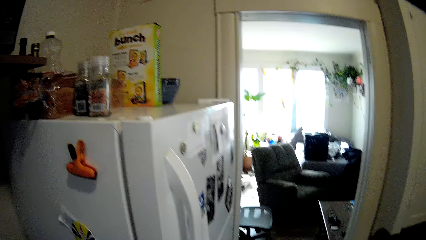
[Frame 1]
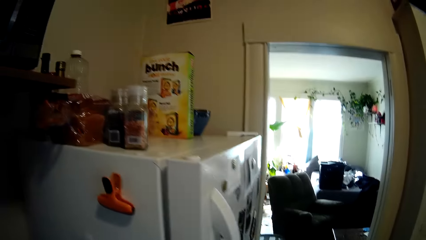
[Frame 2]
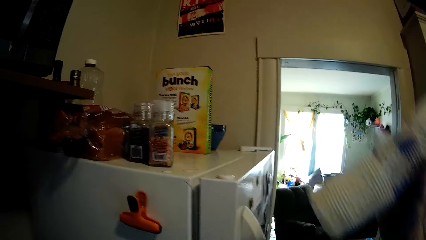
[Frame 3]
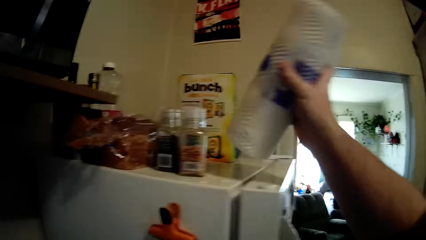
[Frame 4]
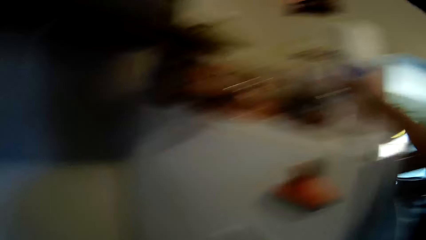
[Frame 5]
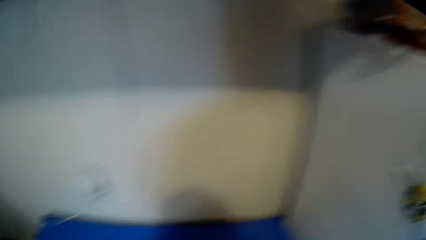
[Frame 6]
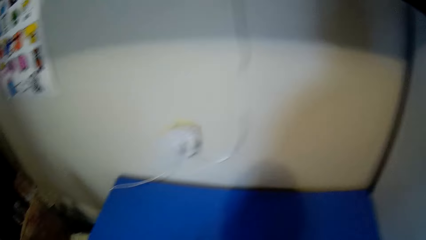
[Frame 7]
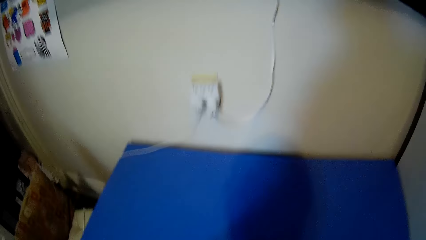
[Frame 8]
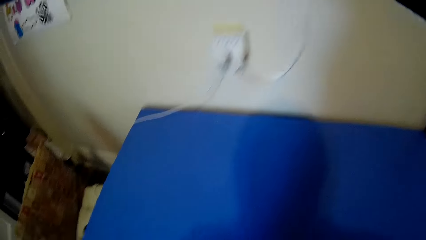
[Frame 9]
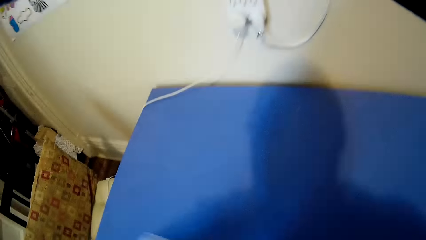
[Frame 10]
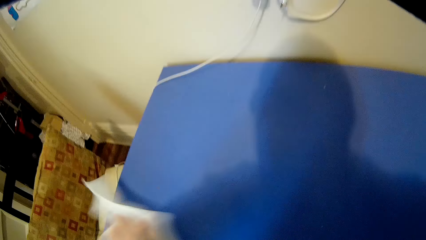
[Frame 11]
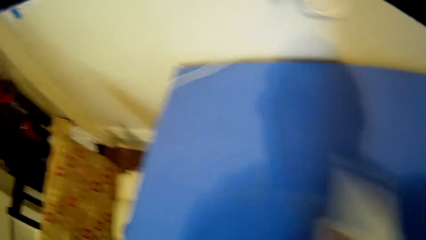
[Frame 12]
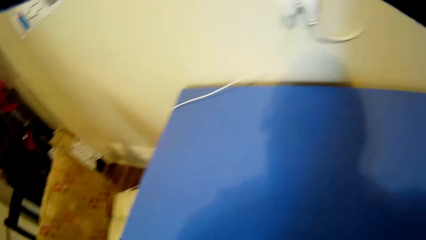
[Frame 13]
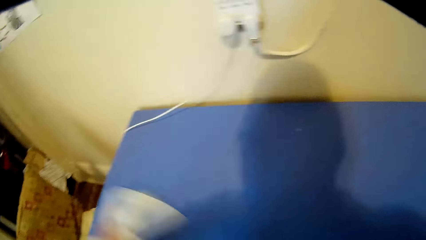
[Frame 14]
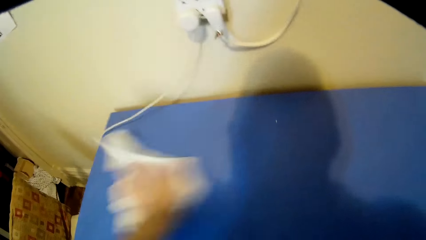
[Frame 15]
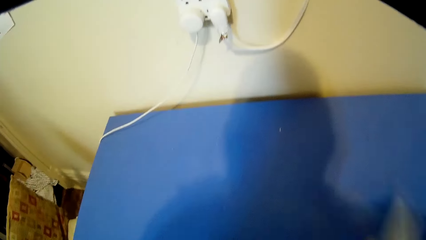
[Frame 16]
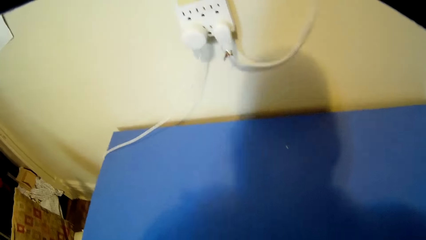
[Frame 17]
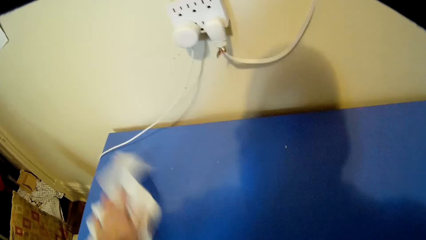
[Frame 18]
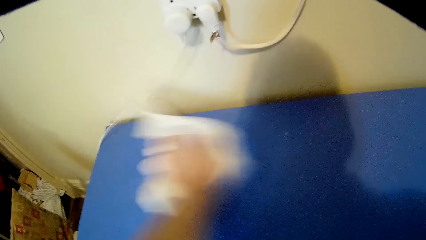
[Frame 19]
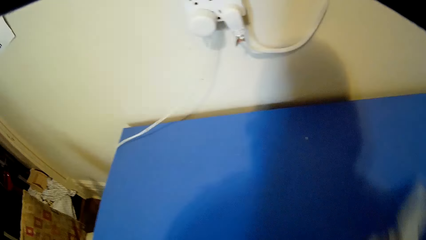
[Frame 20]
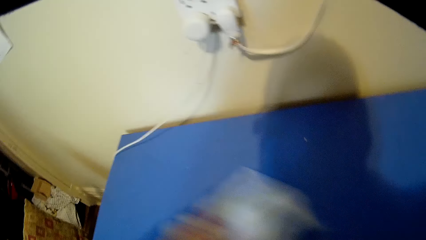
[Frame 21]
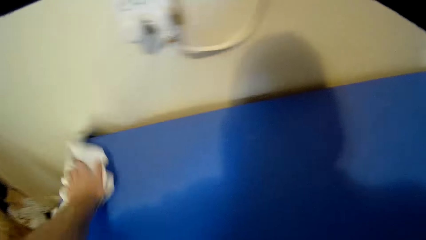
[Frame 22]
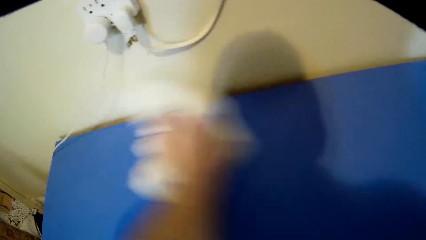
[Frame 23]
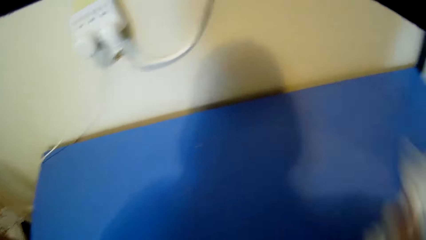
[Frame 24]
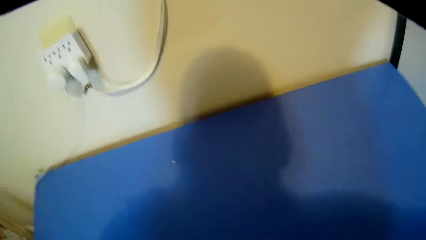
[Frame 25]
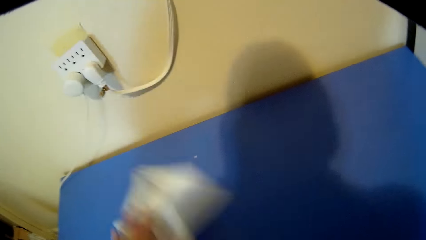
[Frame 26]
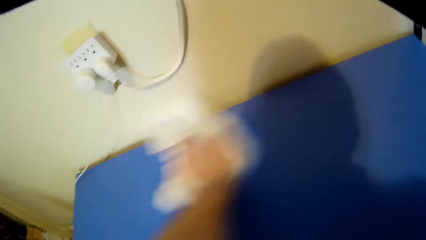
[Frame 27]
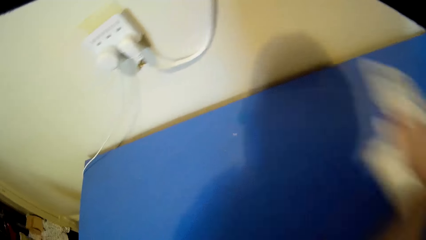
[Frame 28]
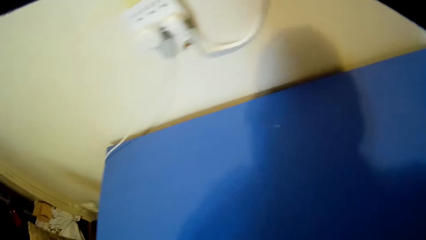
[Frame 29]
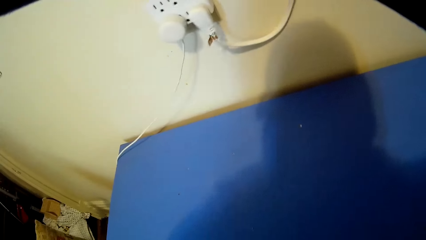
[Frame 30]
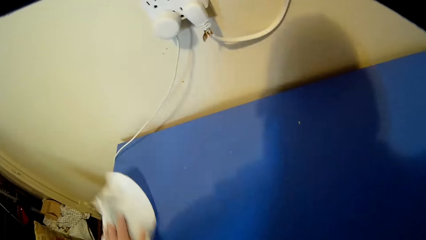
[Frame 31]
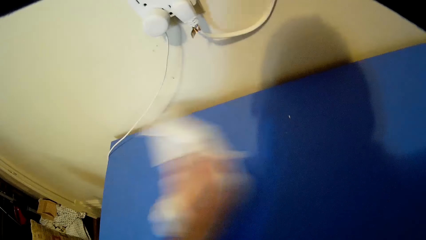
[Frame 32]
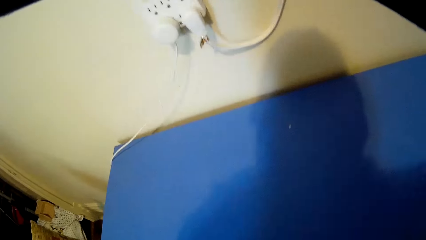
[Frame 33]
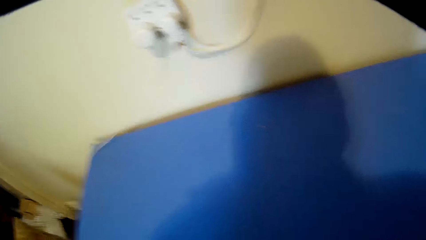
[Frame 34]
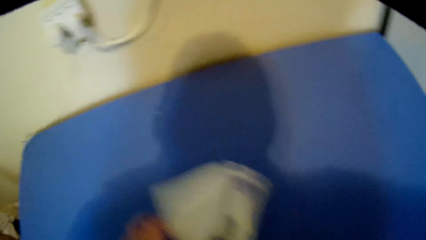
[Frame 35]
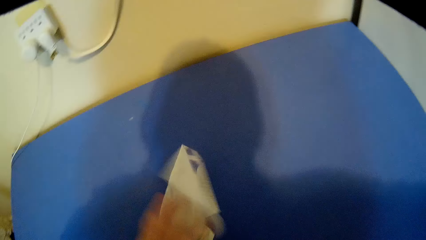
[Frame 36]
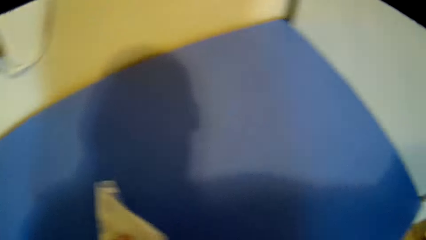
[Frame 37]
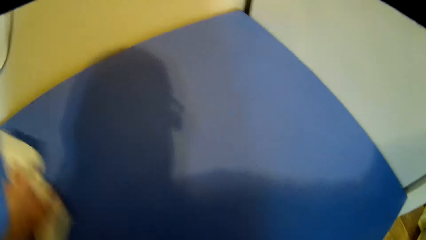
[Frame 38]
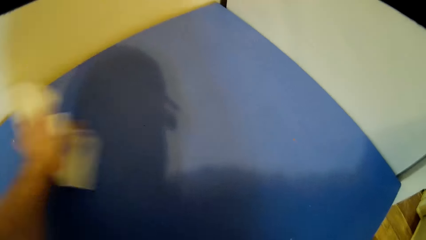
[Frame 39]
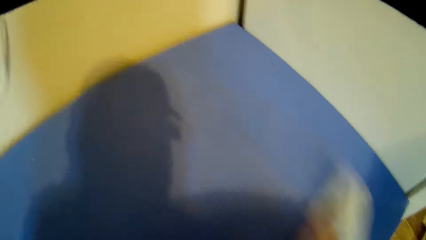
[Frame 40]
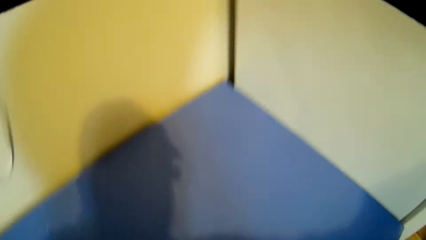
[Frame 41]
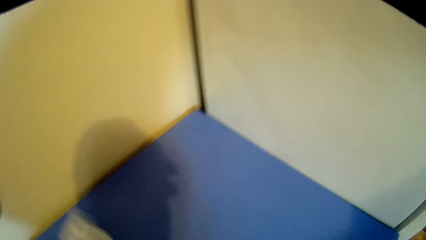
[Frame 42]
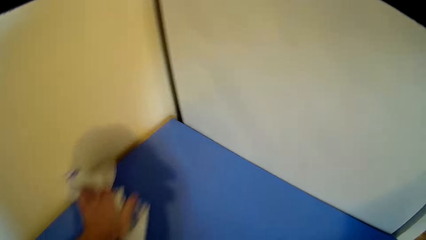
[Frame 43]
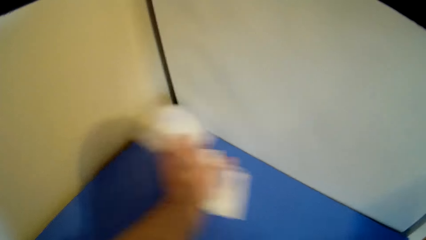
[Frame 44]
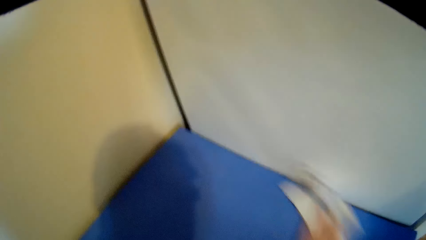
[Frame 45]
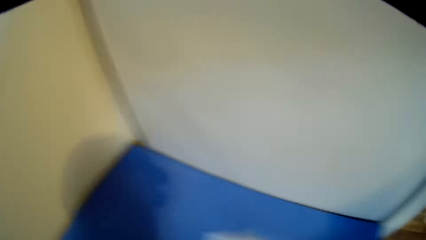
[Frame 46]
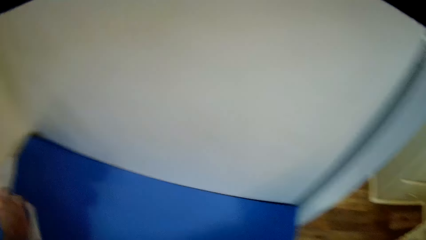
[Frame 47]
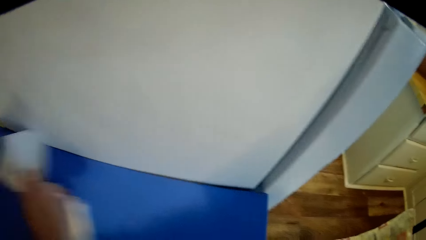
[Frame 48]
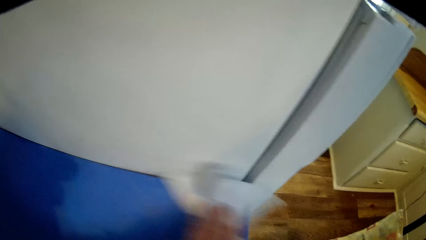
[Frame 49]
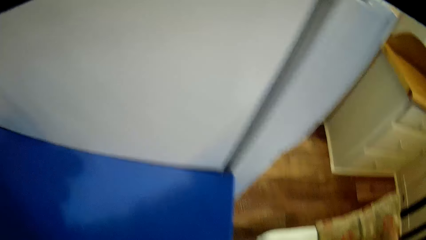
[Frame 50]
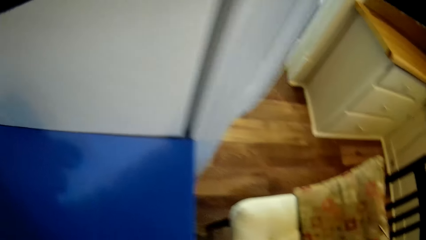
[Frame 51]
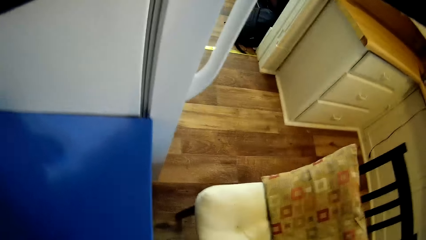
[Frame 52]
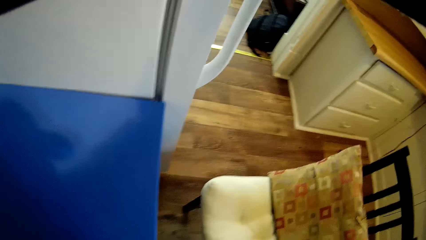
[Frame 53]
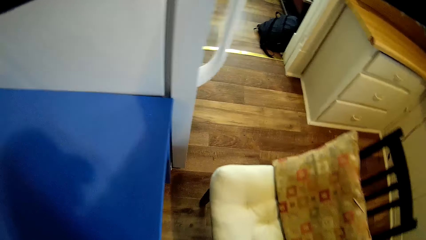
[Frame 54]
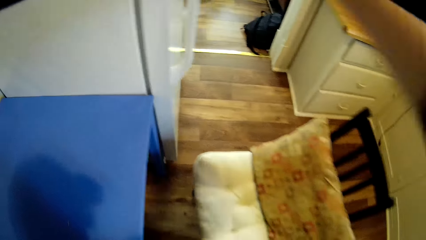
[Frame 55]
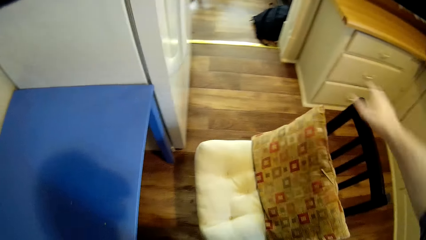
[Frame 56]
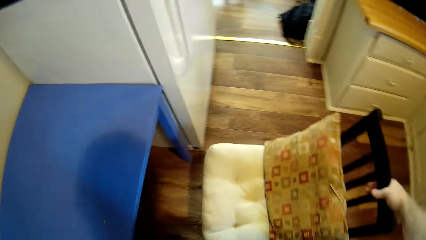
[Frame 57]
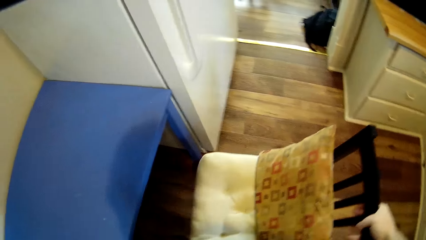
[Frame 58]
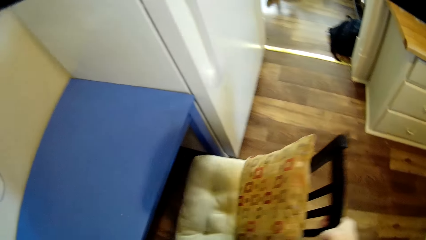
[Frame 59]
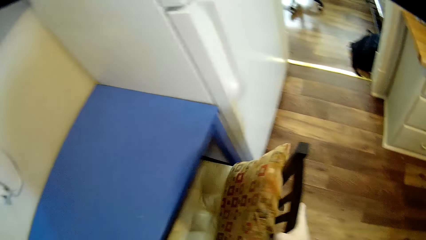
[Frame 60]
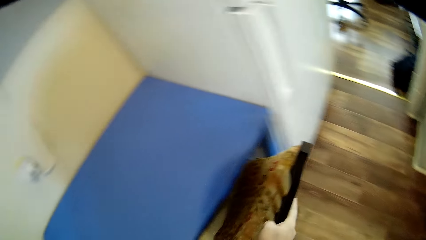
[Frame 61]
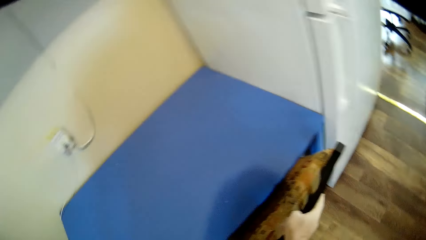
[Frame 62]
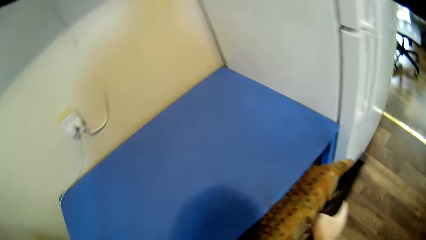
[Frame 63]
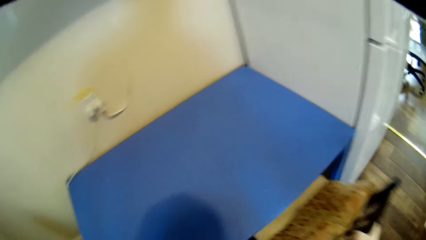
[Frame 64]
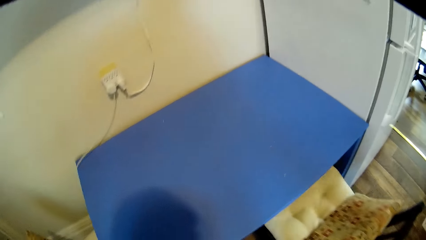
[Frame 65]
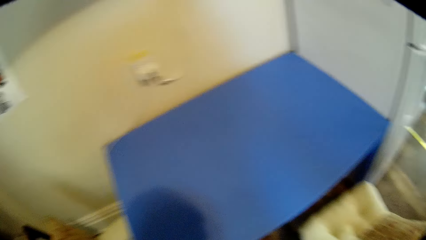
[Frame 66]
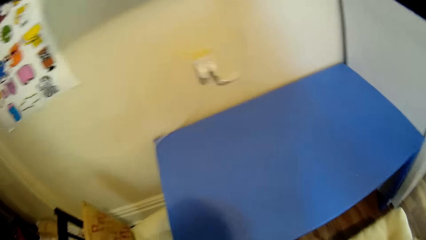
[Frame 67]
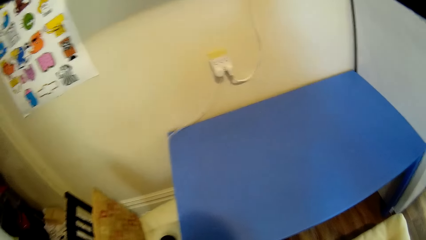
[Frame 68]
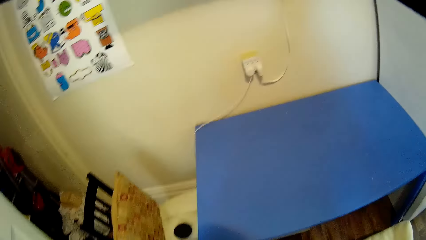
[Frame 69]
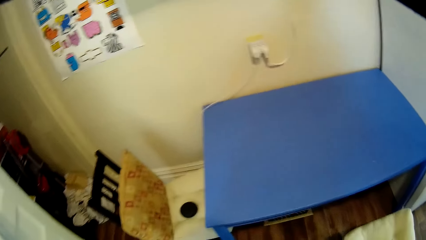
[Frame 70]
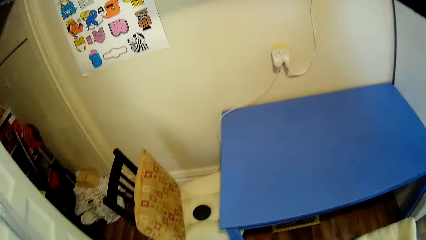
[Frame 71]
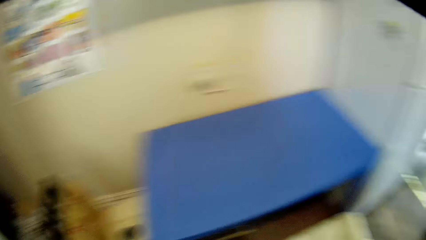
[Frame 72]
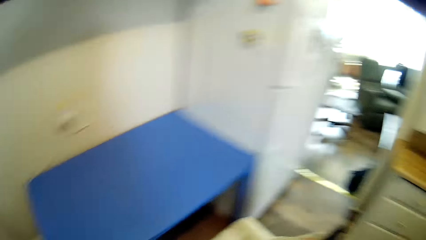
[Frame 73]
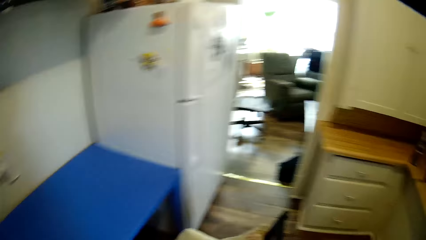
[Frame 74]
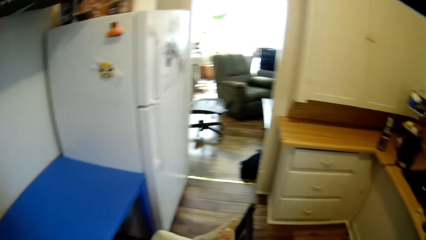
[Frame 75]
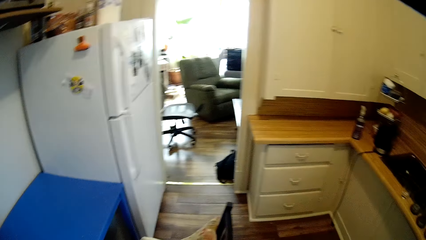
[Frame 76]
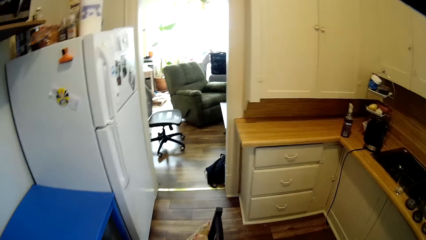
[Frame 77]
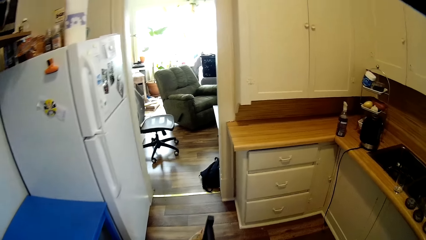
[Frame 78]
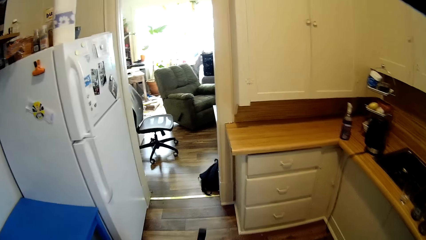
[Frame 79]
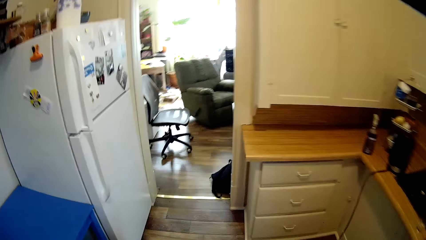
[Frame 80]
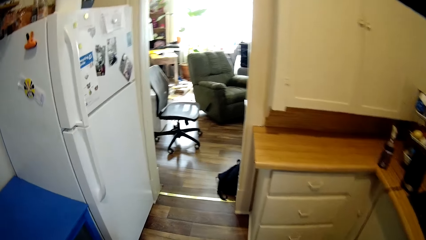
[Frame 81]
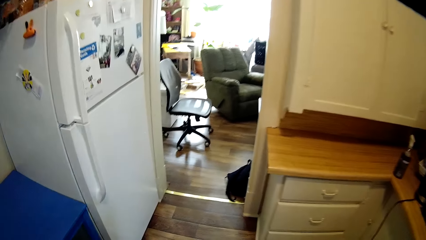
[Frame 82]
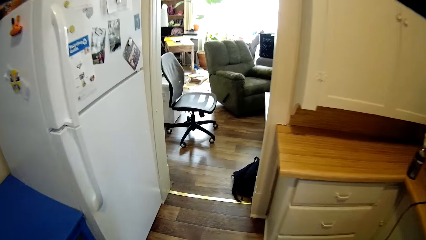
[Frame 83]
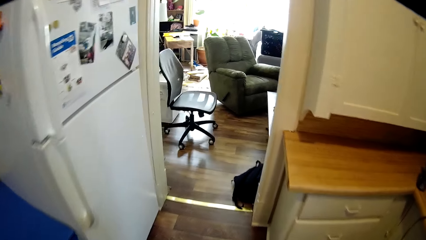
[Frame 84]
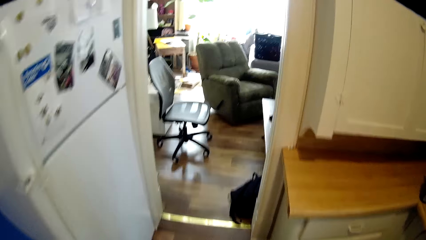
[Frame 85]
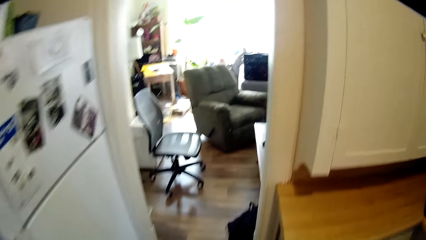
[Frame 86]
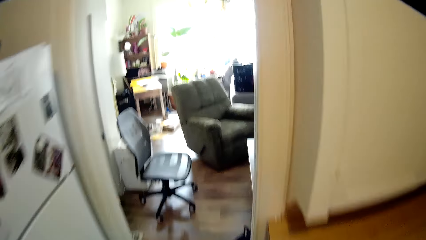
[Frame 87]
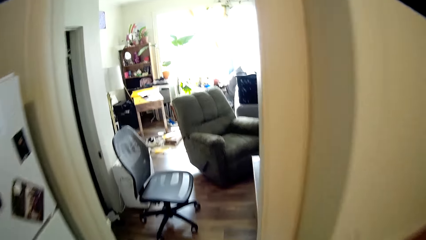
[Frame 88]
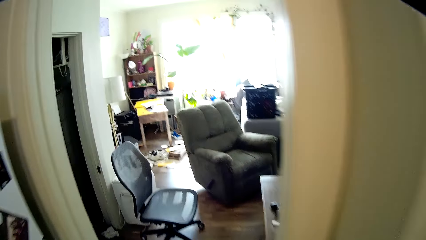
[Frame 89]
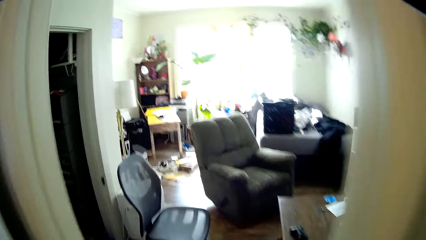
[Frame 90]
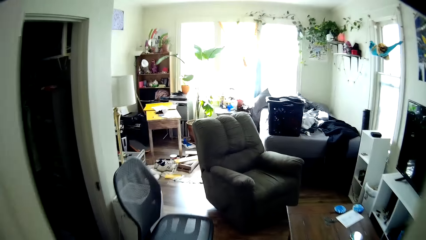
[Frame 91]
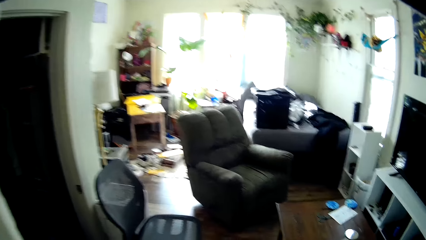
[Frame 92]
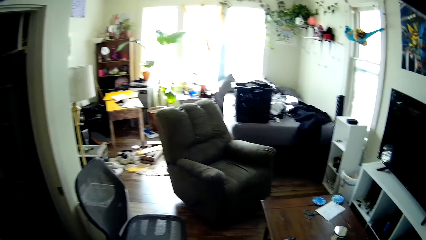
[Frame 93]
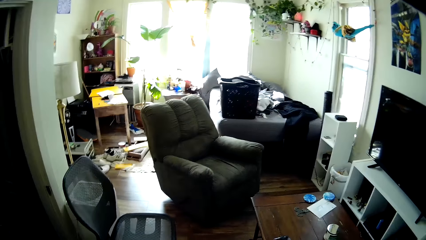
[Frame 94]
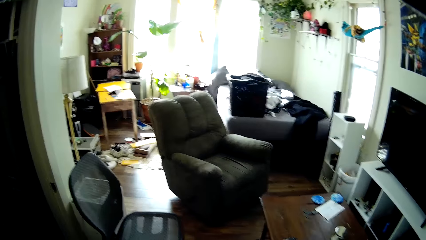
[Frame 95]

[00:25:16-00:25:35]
The camera wearer places the kitchen tissue on the fridge. They walk around the kitchen and look around the kitchen. They wipe the table with the kitchen tissue. They drag the chair. They walk around the kitchen and look around the kitchen.
